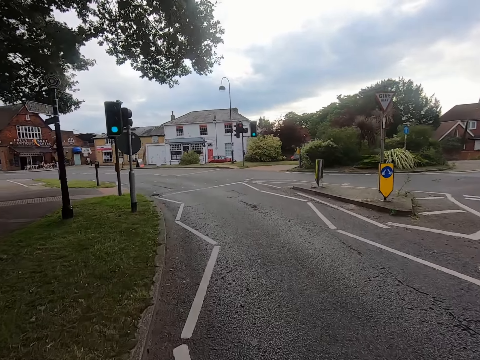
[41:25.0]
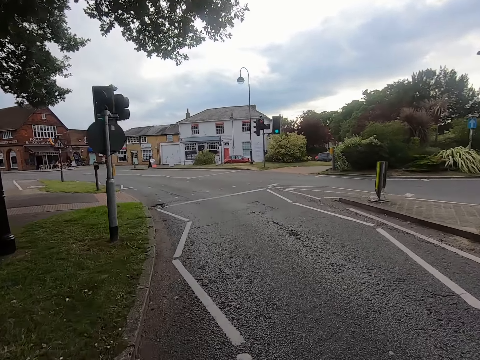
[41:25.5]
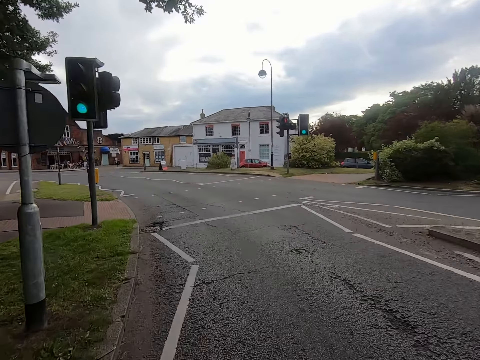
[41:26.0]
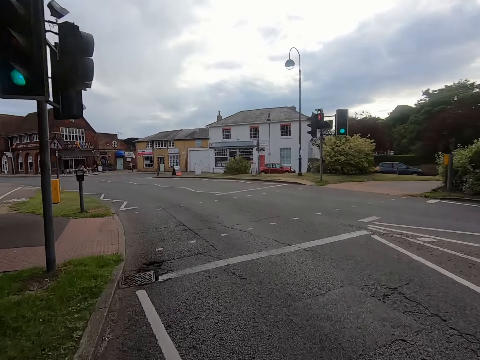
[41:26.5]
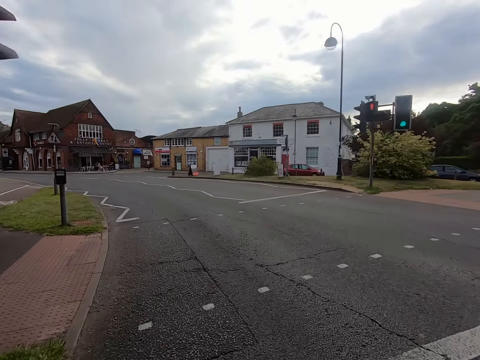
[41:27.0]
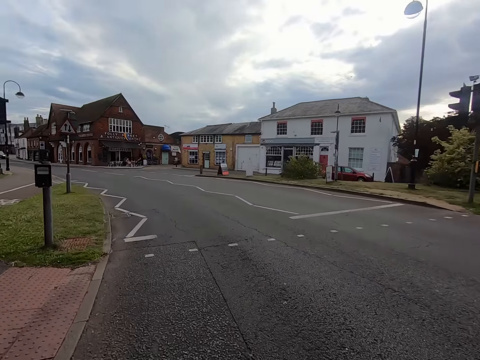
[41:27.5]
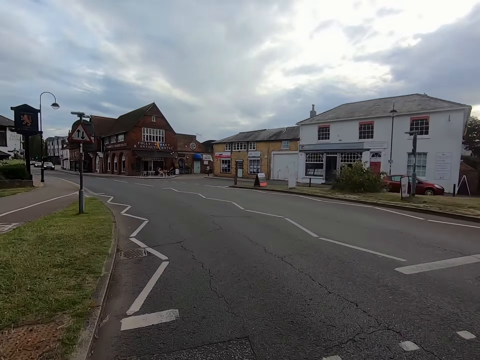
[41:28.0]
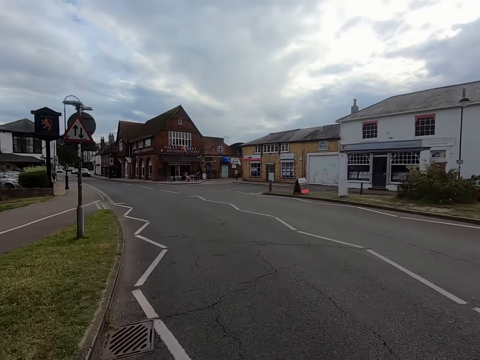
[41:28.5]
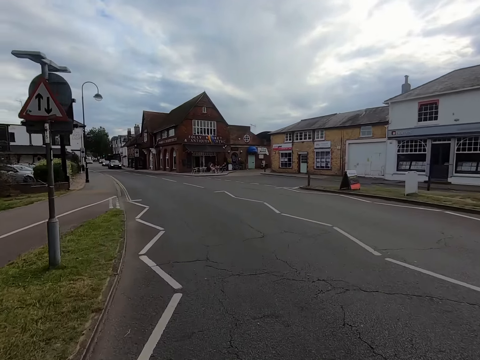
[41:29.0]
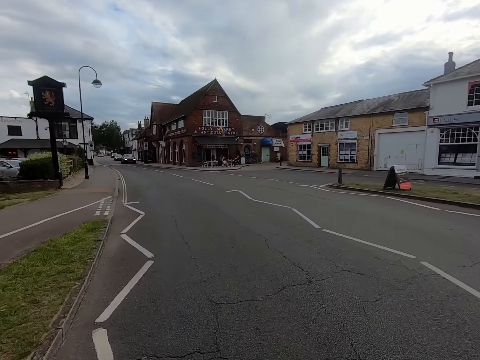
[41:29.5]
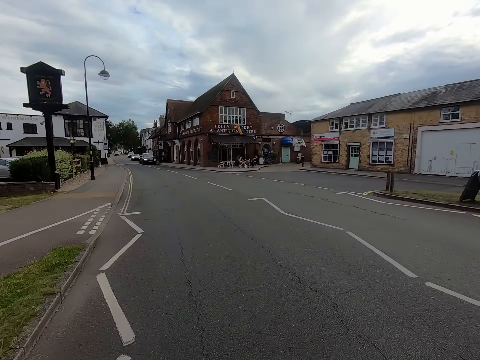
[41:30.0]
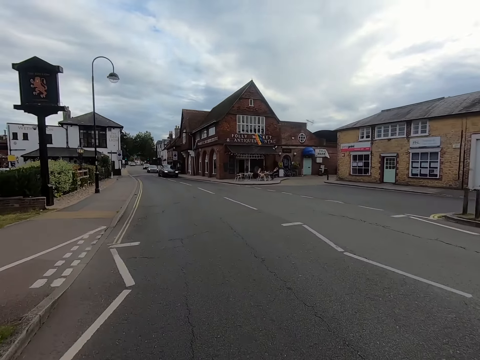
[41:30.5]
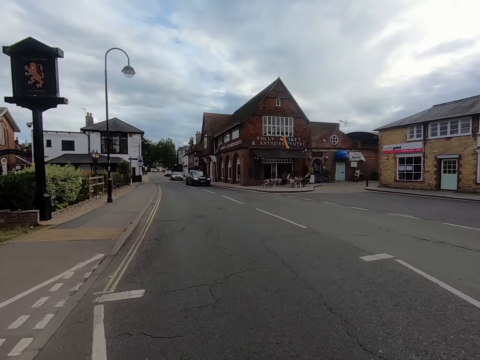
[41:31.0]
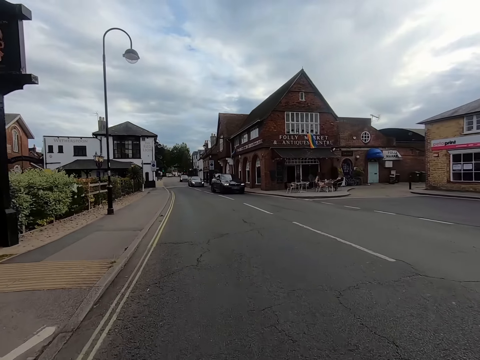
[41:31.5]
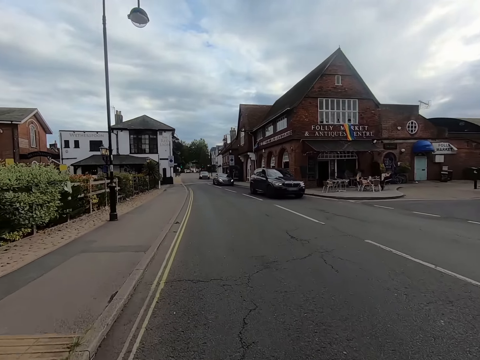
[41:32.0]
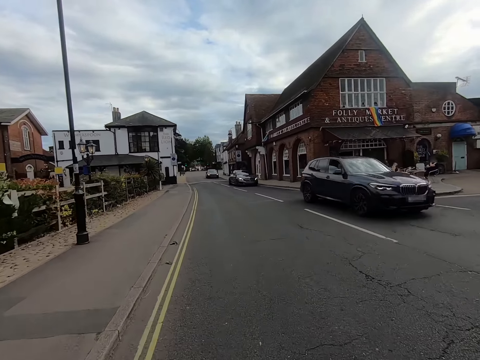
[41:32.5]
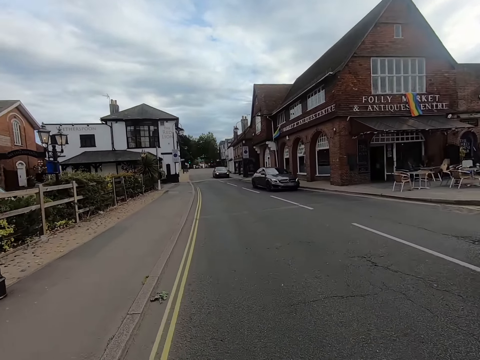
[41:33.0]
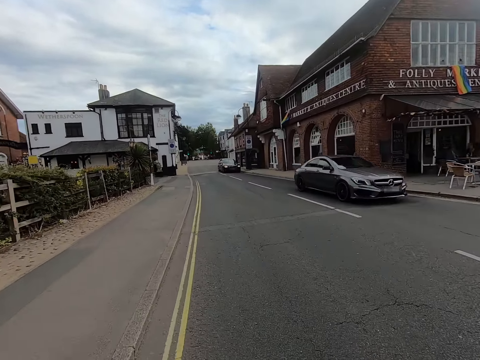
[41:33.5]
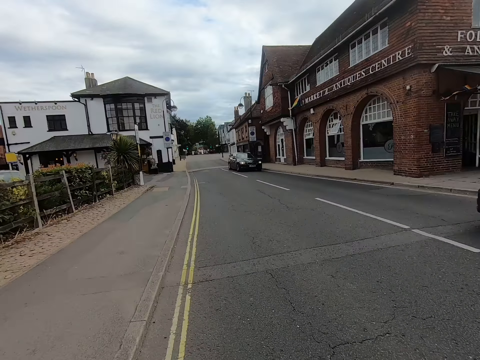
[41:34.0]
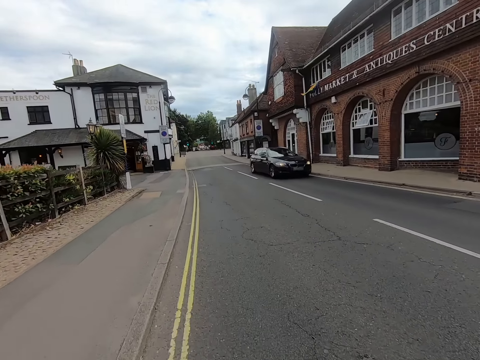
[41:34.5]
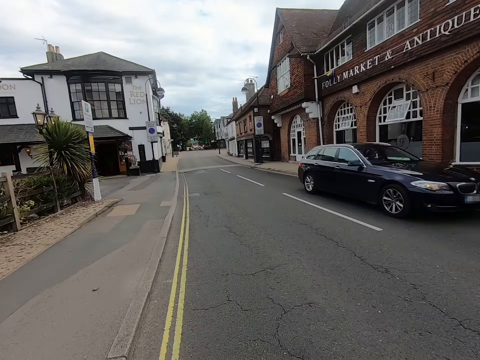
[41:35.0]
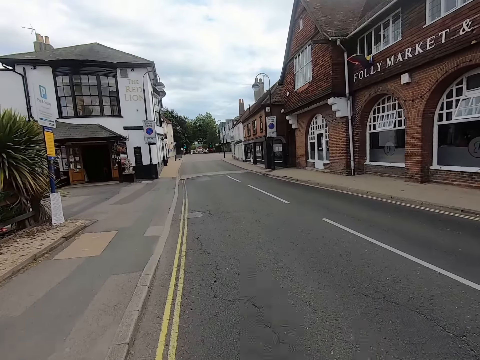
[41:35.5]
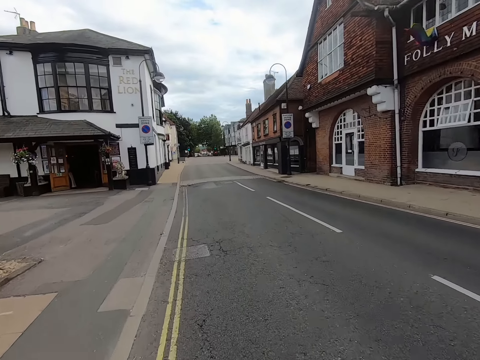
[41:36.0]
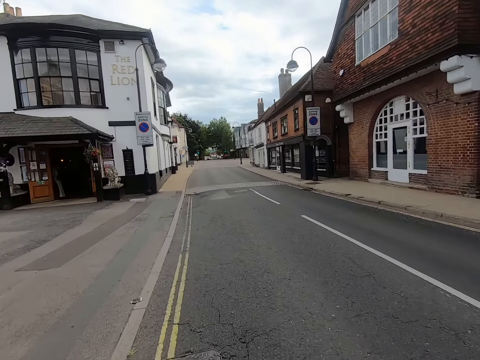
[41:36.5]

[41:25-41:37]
The camera wearer turns left at a roundabout. They ride the bicycle on the road.

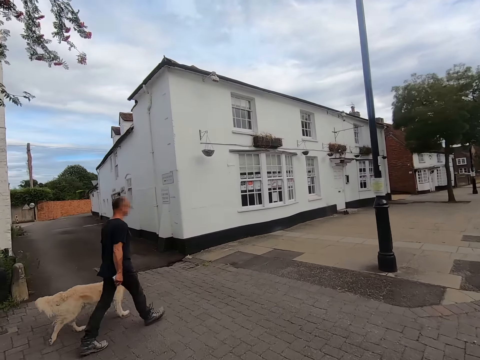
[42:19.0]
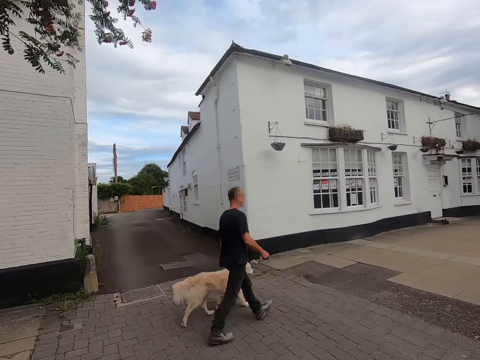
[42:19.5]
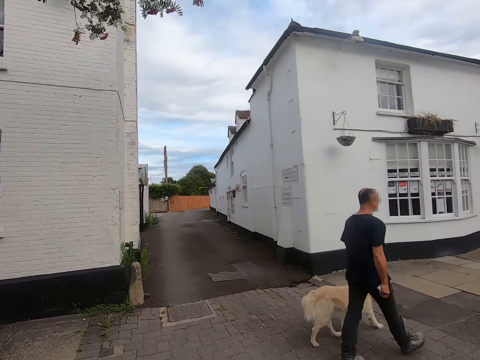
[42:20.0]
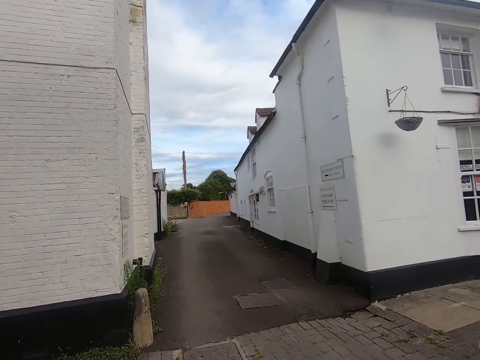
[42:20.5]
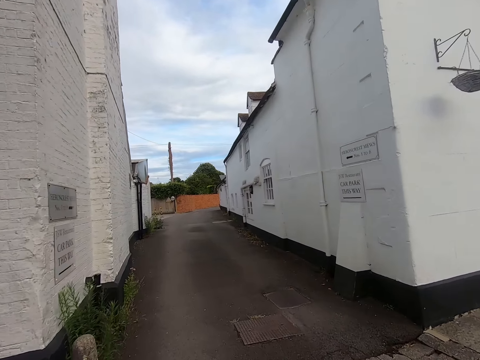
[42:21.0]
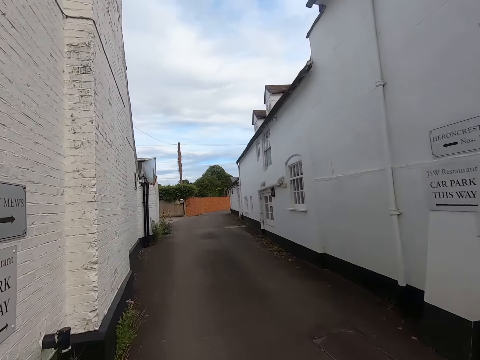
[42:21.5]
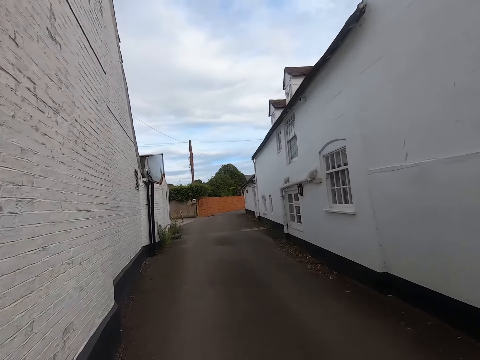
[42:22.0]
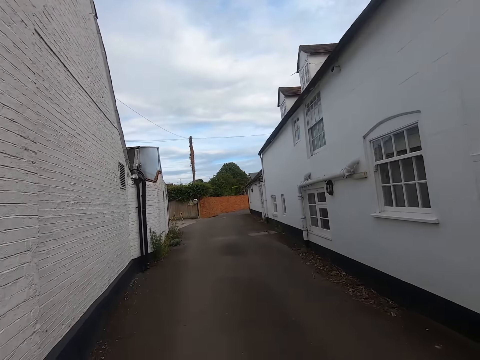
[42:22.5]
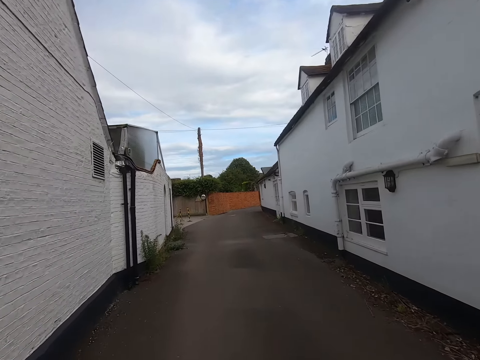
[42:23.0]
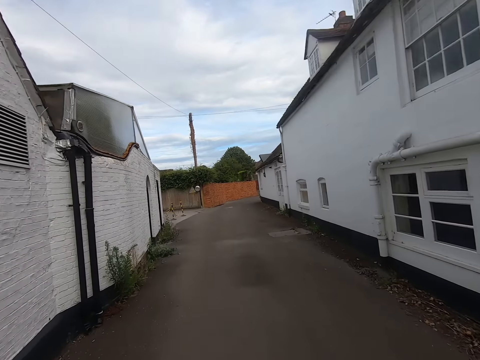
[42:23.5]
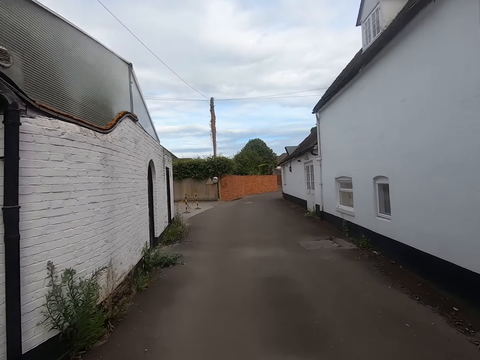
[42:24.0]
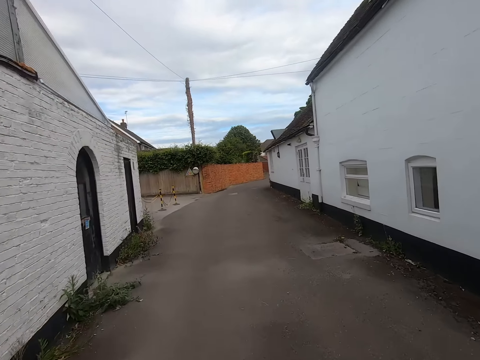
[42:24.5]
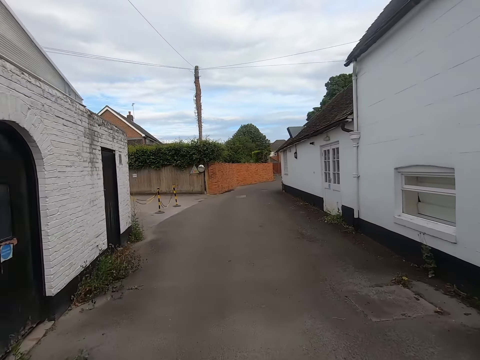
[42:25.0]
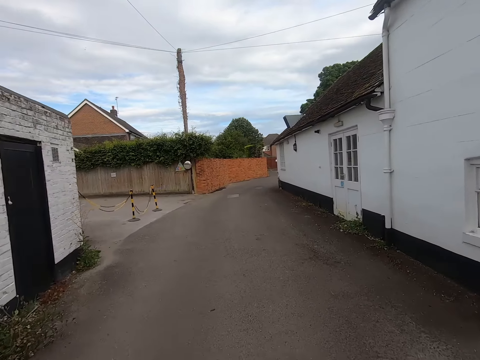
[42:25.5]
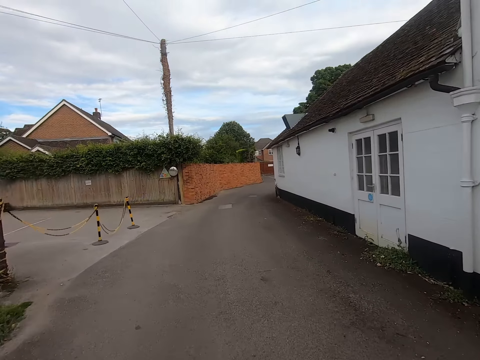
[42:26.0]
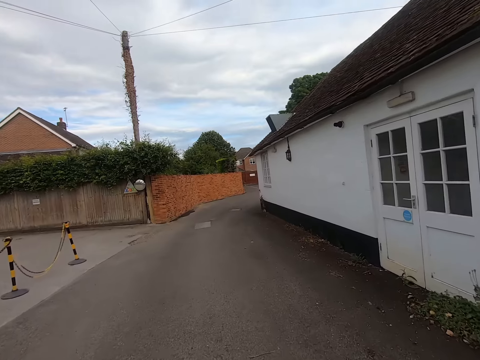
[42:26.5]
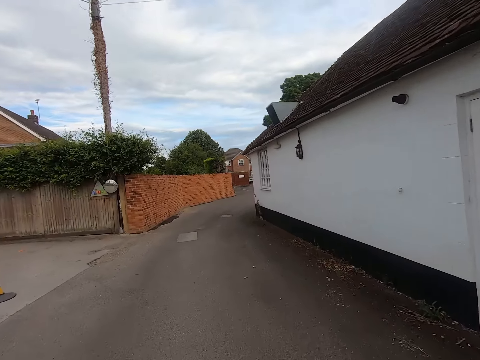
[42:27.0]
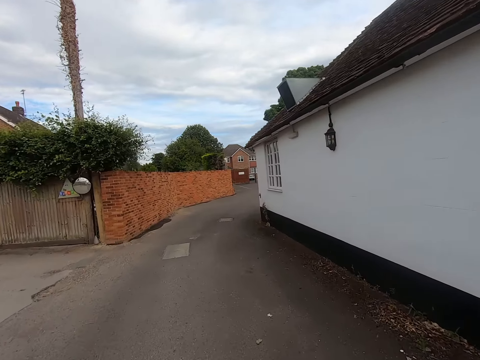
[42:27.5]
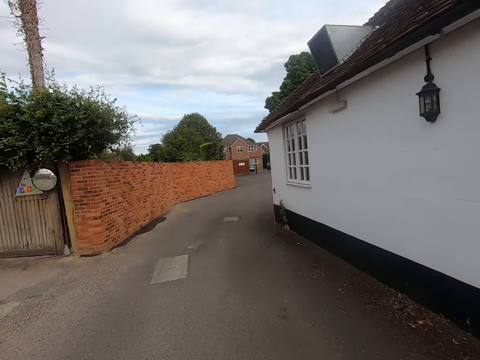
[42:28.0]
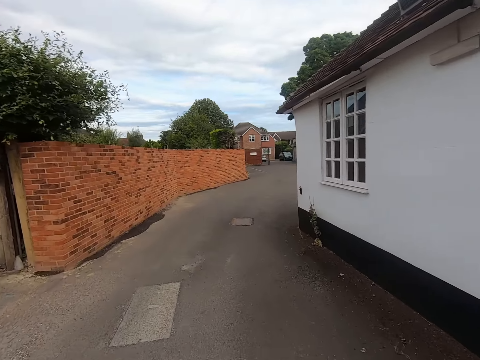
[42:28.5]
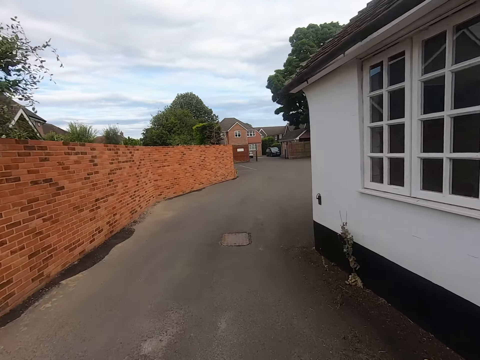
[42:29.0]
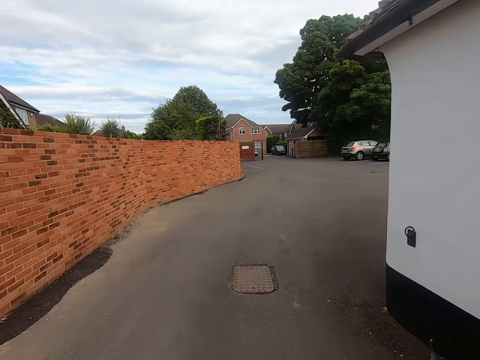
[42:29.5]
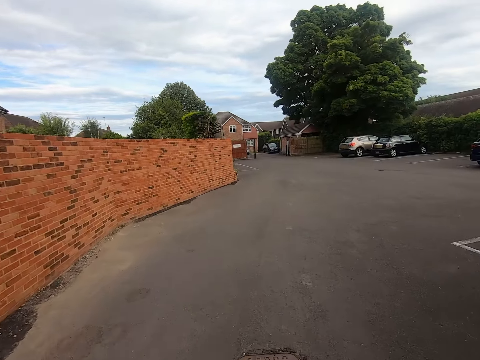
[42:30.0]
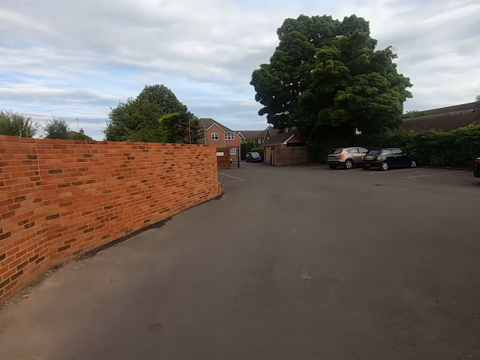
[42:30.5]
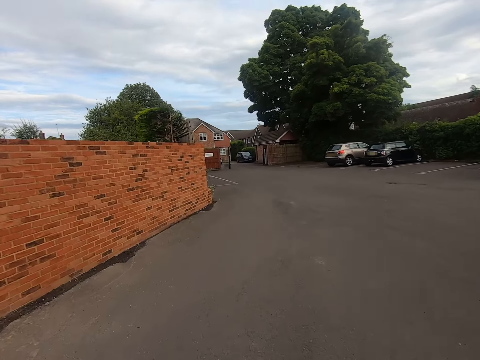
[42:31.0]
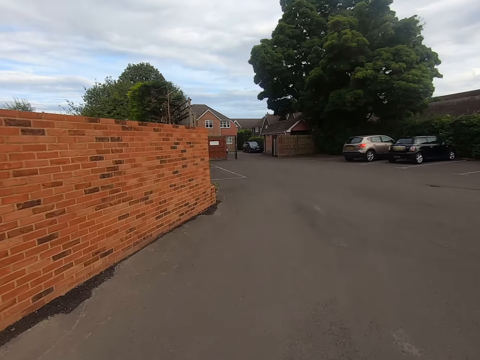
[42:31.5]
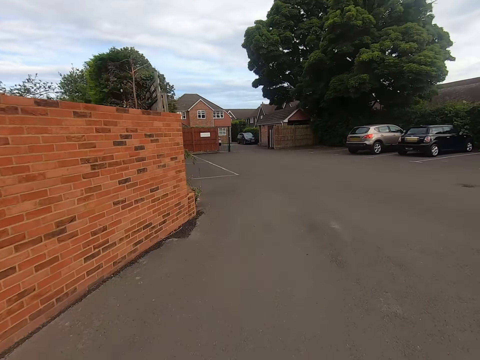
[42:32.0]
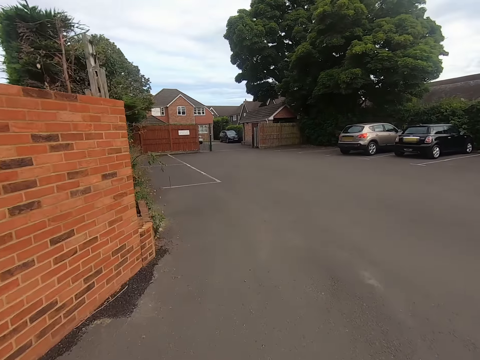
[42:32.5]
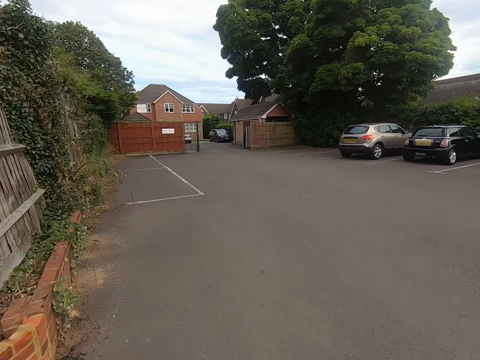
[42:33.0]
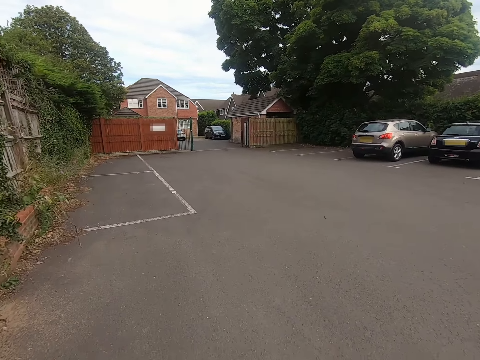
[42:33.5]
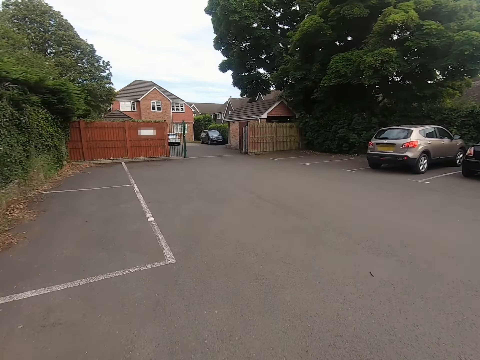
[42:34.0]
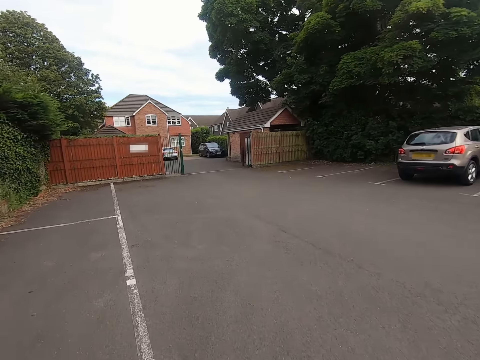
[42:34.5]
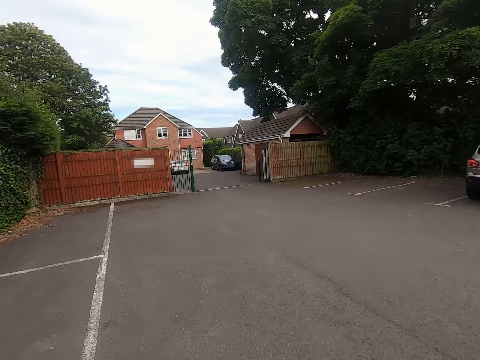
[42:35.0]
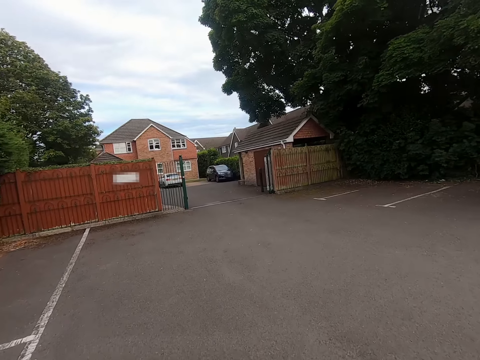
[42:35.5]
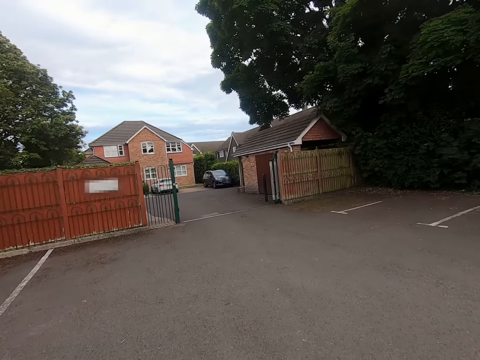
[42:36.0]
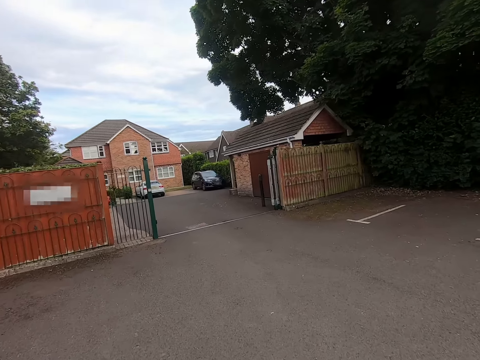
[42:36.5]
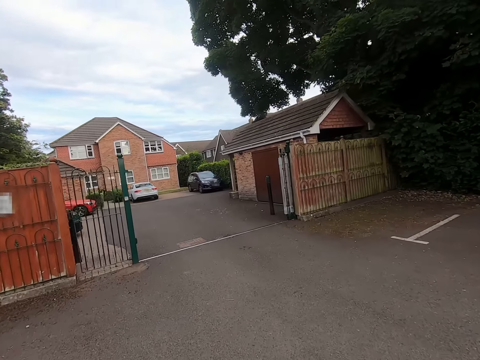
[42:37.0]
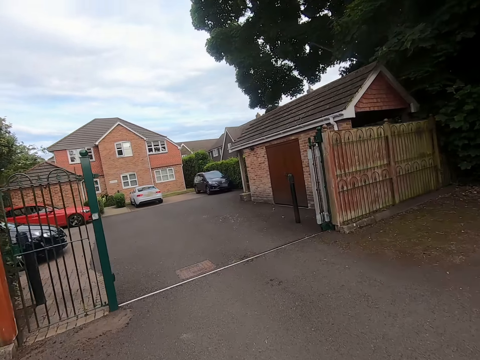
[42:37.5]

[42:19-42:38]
The camera wearer enters a road between buildings. They ride the bike in the estate road.
